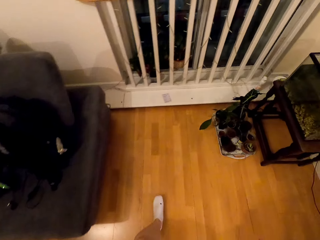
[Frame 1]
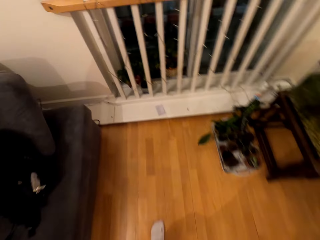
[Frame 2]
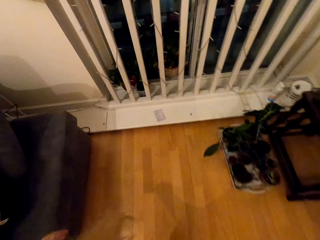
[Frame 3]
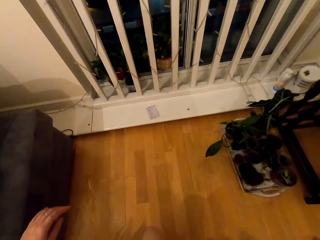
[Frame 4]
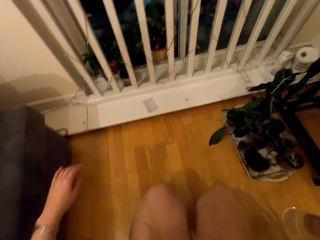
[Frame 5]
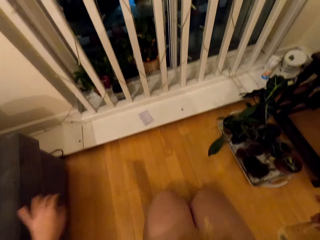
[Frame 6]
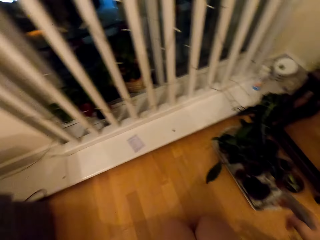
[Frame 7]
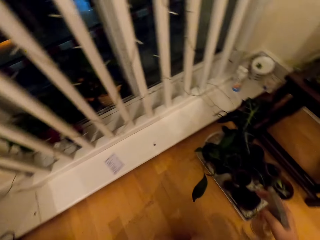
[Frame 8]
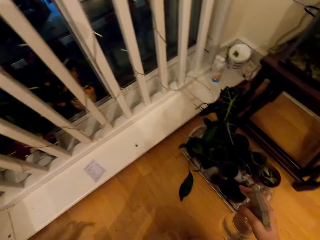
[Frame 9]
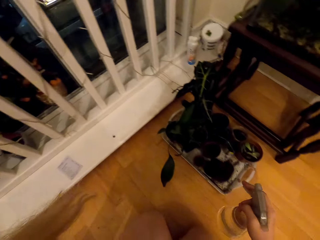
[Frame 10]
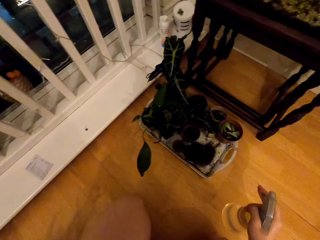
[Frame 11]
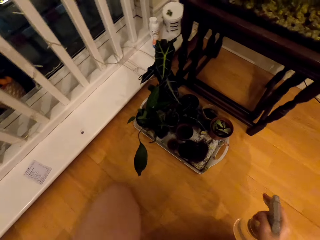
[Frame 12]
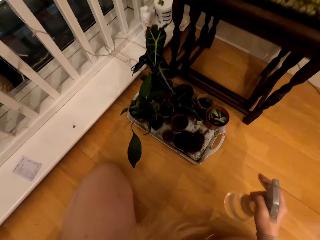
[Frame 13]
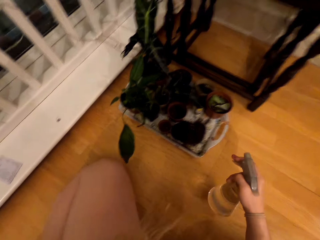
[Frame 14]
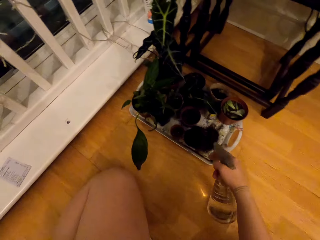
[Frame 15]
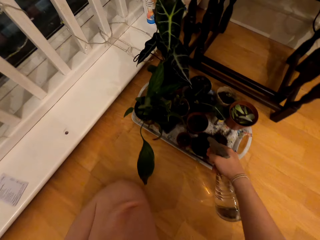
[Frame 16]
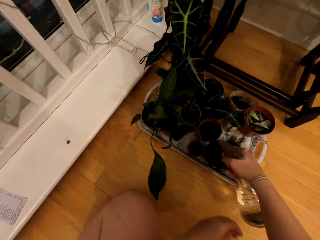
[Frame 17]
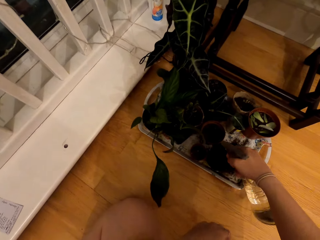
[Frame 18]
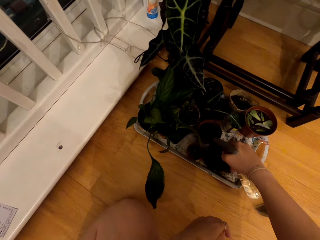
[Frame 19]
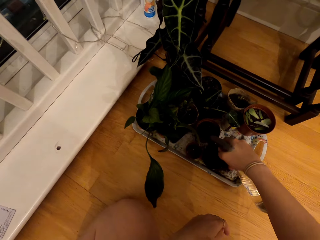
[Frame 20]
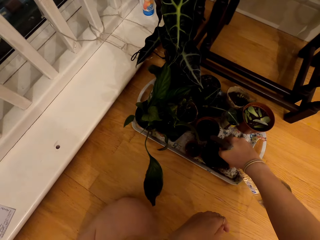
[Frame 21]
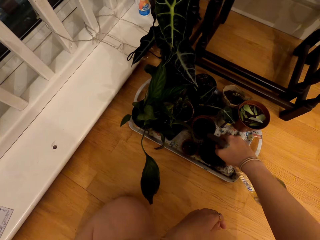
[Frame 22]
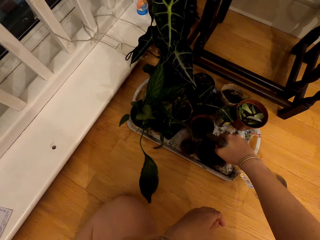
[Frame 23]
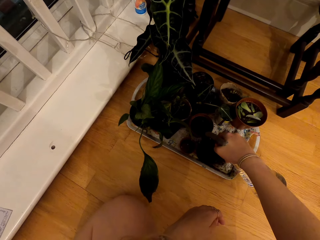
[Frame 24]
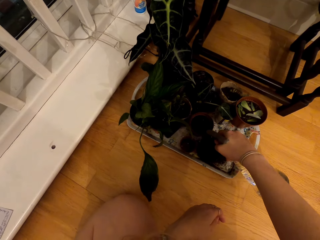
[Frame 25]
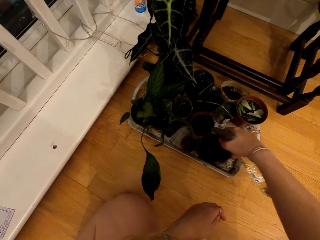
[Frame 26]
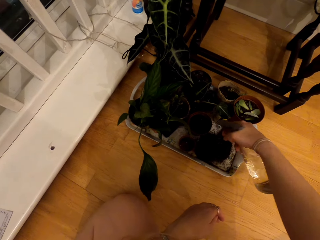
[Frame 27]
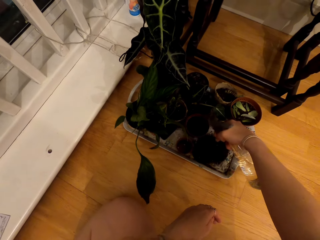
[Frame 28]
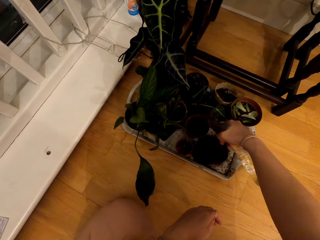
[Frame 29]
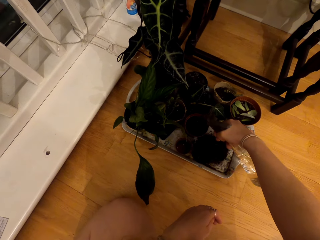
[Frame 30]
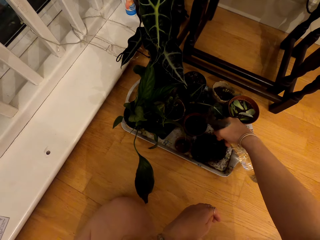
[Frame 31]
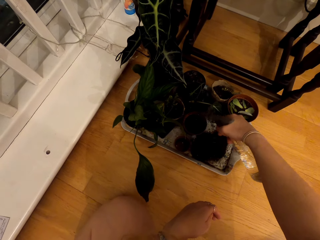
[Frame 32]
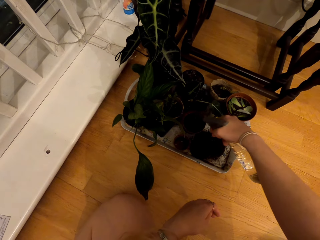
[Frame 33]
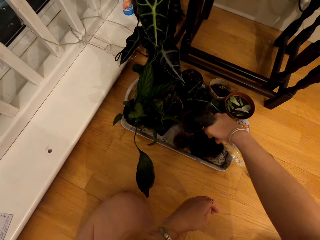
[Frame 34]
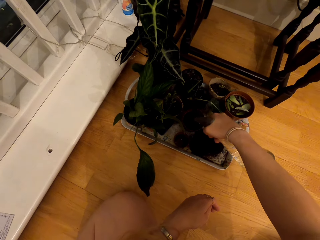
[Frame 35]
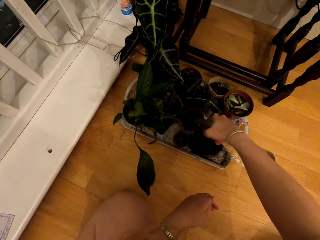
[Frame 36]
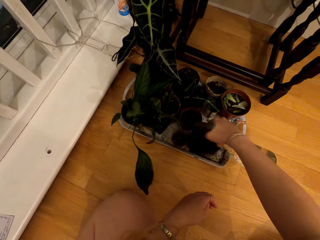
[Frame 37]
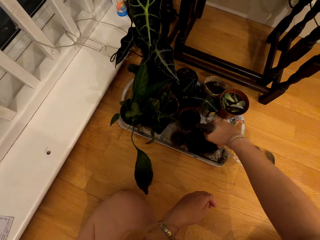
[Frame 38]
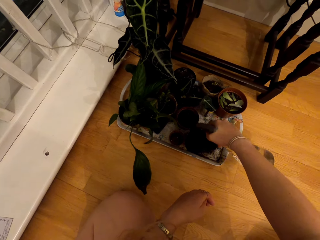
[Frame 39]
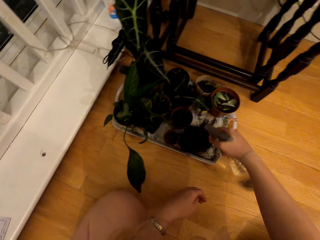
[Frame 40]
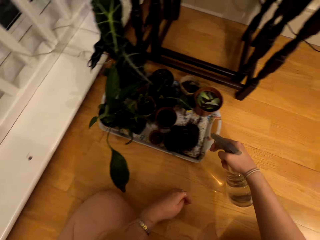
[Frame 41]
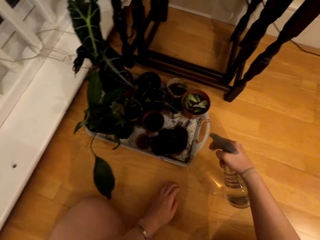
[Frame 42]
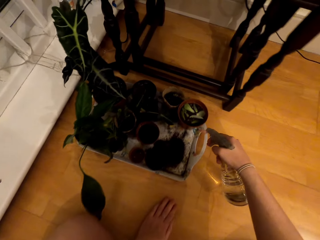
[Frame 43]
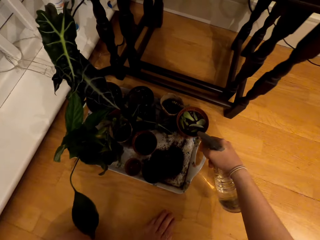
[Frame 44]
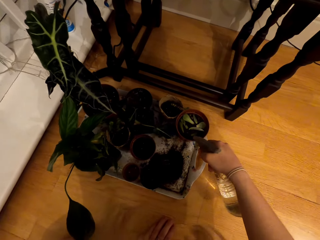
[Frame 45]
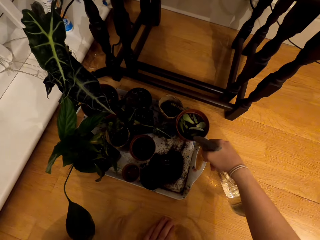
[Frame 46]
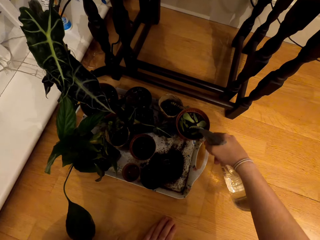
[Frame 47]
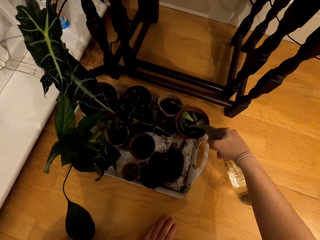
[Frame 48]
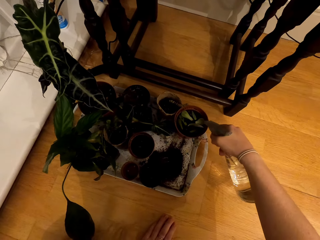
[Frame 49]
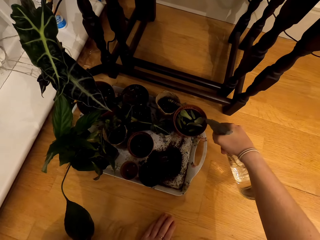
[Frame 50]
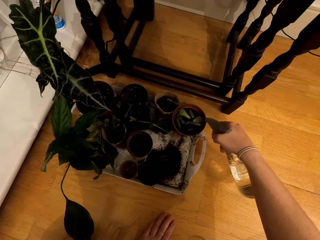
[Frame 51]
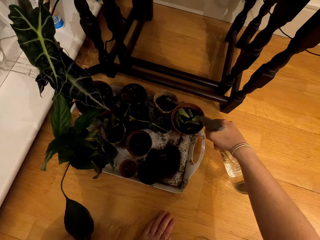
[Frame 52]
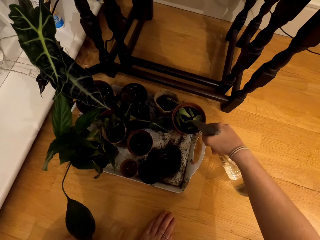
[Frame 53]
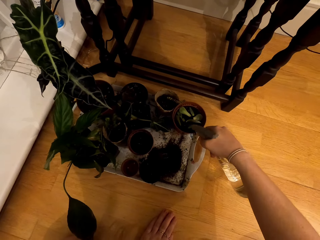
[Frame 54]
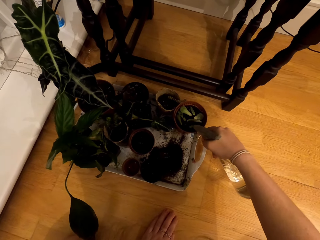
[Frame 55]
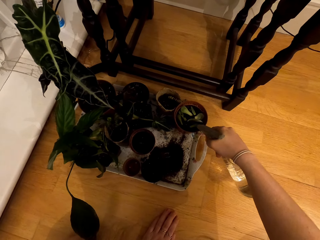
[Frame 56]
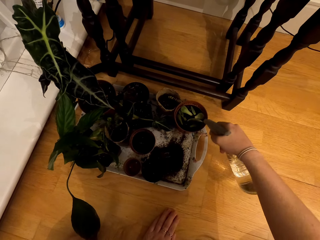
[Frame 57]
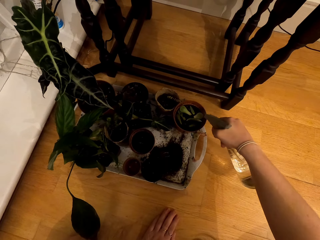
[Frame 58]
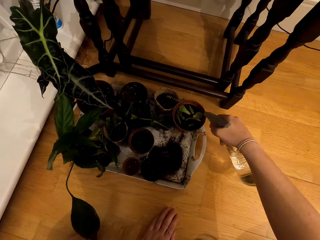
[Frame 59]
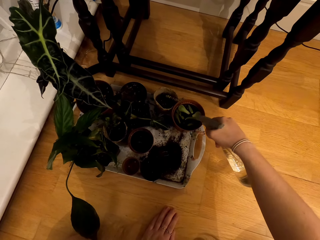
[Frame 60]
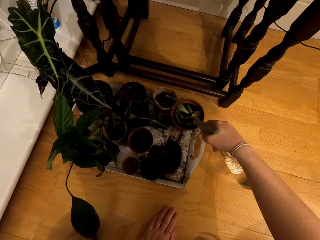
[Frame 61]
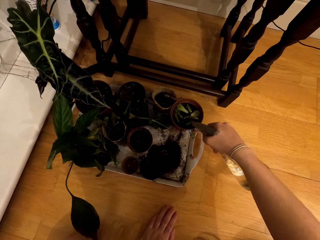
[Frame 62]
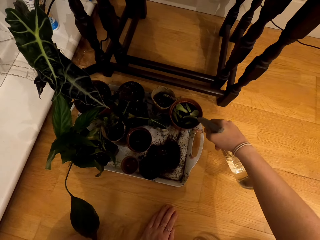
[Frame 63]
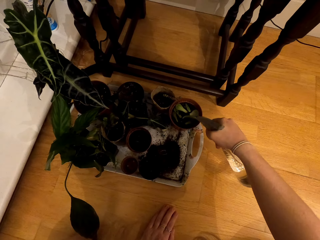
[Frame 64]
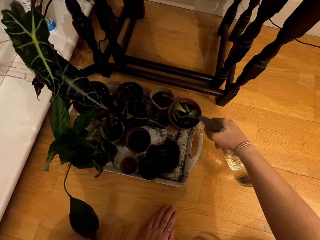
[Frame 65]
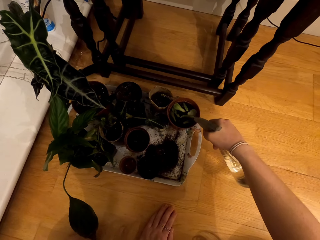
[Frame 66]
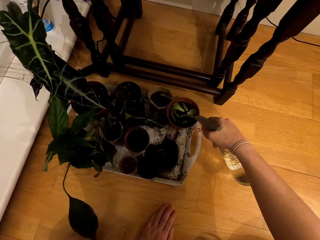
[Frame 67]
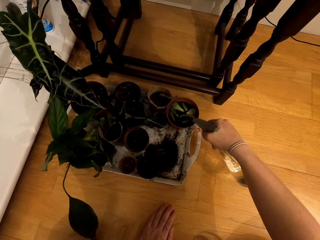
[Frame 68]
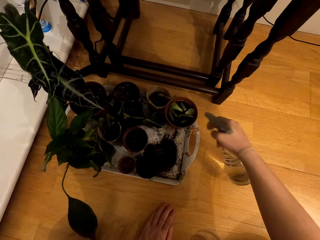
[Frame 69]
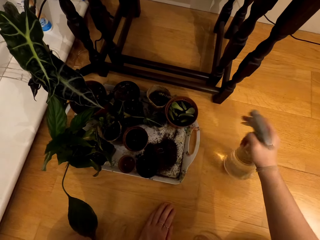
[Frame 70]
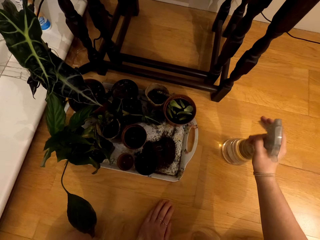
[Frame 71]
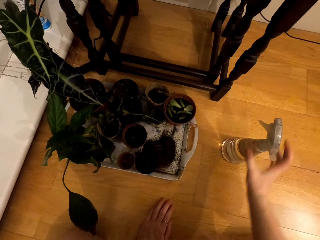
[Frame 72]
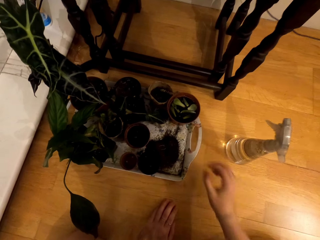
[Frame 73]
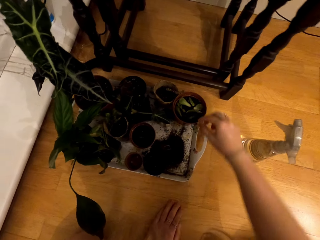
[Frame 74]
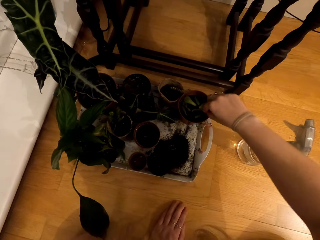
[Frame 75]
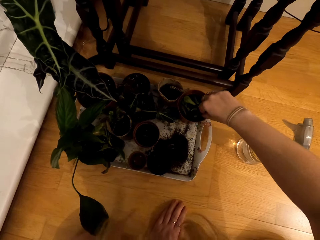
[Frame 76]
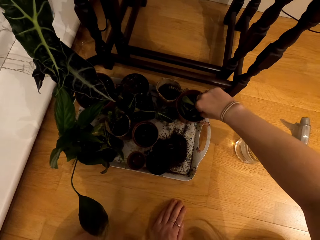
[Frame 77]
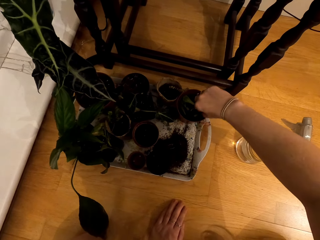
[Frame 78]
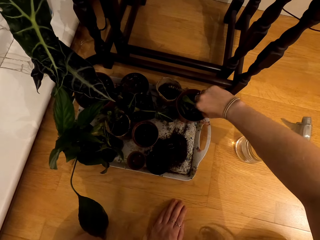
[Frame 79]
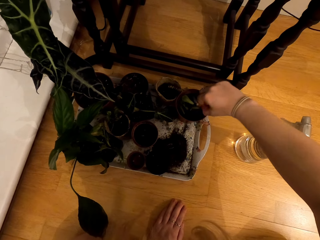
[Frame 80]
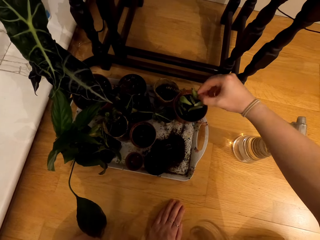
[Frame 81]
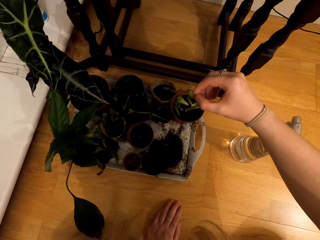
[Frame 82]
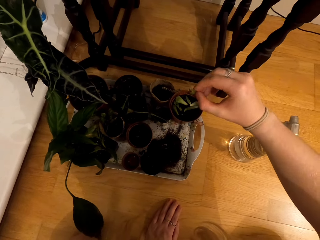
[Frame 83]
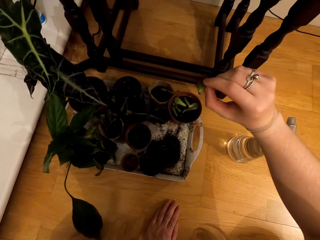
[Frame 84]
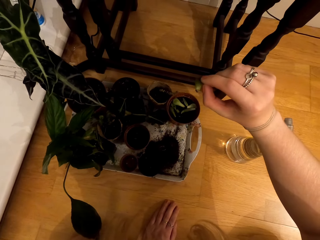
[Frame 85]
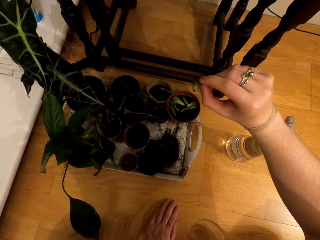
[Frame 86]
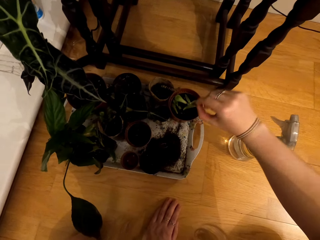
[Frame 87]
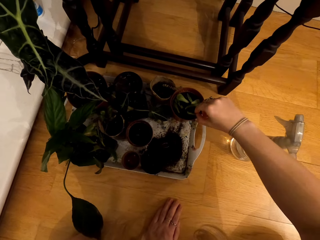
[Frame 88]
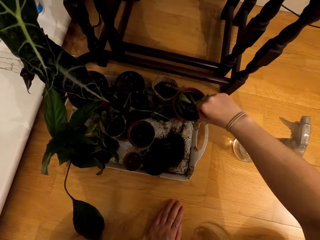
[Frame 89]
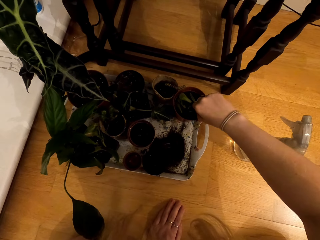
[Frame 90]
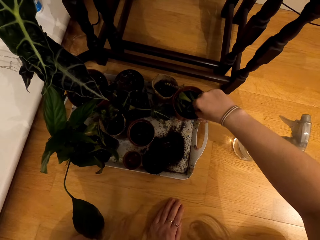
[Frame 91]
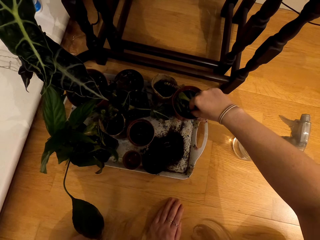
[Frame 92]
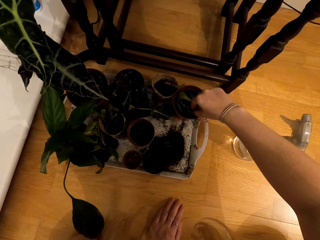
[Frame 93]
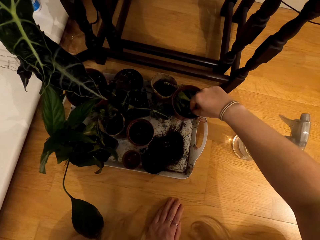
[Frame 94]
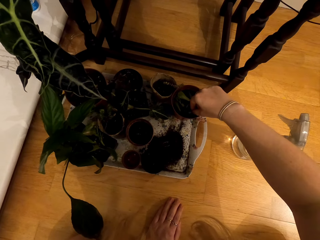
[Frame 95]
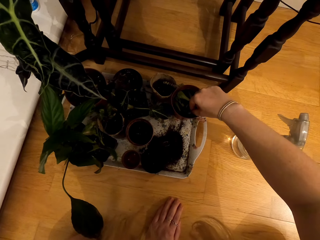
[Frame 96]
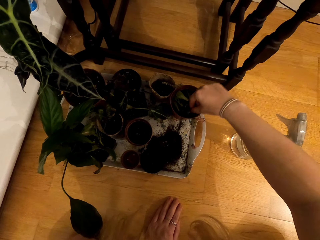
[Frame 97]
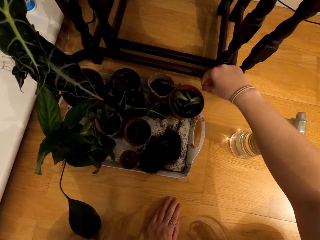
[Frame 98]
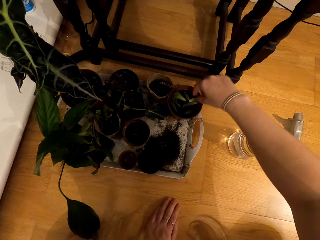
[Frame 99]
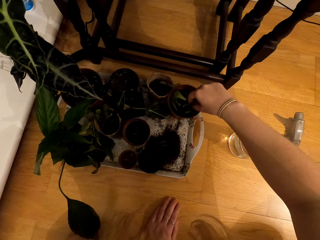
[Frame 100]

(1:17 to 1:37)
The camera wearer walks around the house. They bend down. They water the house plant with the spray bottle. They put the spray bottle on the floor and pick leaves of the plant.

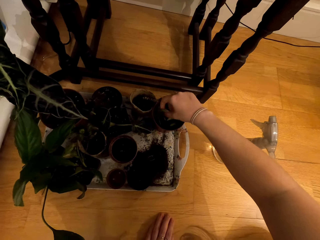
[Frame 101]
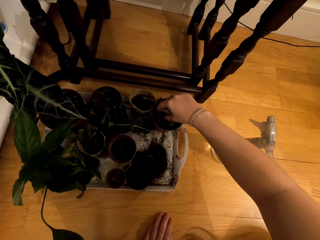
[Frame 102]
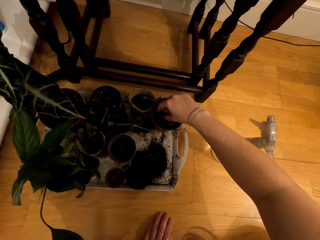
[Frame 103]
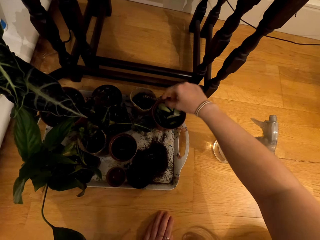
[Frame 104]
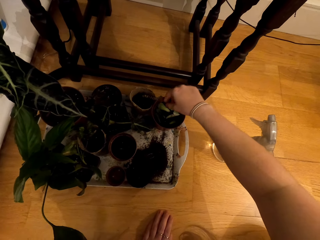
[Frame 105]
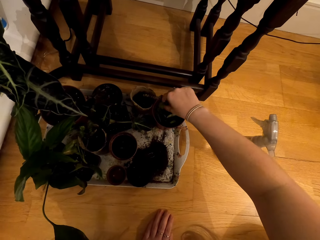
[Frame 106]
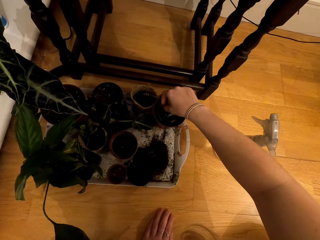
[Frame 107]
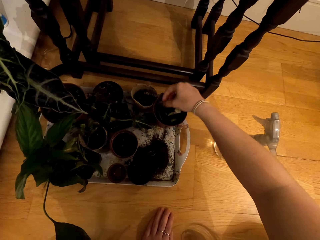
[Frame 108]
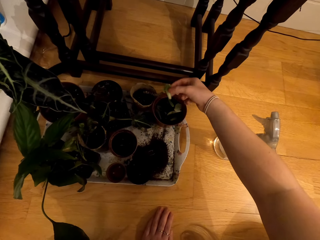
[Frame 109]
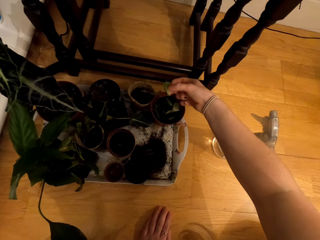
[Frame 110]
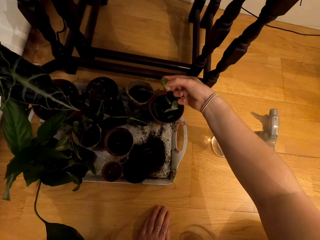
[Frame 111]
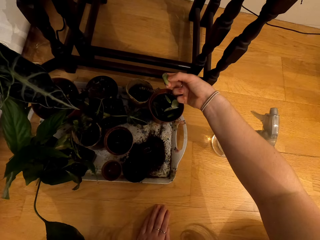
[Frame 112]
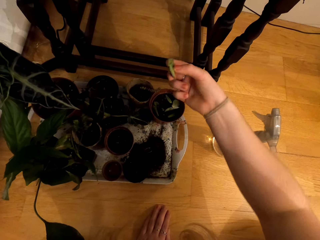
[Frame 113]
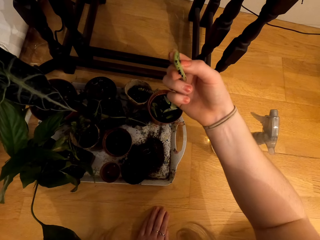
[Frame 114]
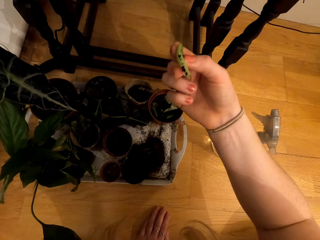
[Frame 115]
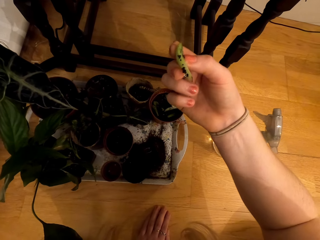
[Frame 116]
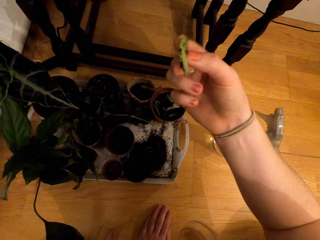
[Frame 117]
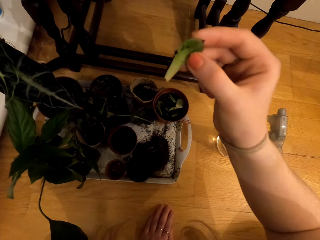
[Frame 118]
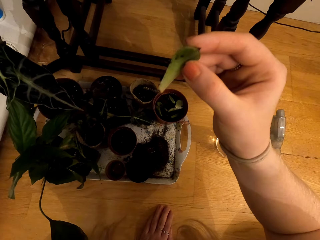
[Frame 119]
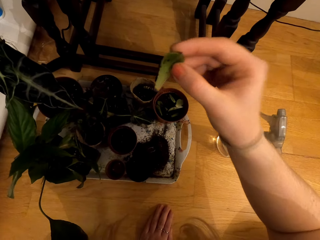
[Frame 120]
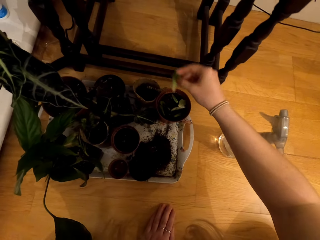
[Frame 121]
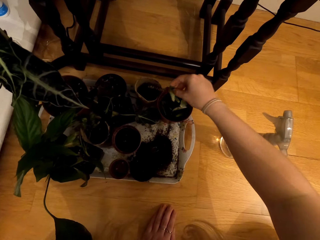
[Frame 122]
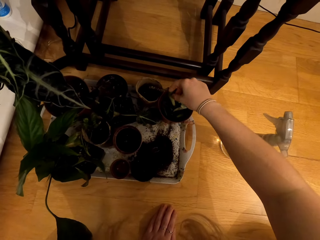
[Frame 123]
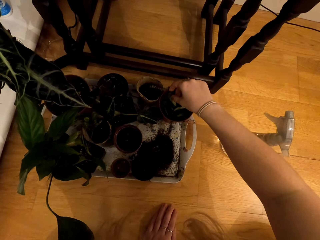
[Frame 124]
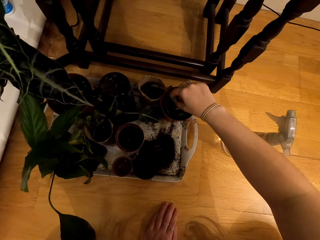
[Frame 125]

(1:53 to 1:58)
The camera wearer removes something.
